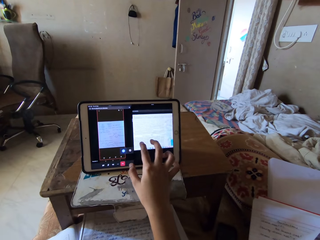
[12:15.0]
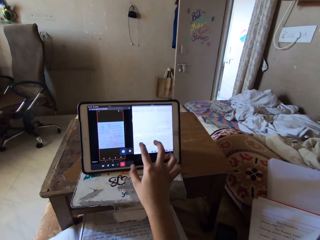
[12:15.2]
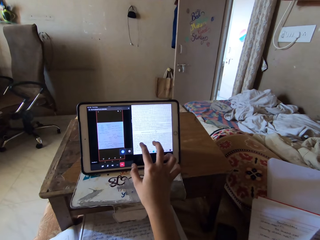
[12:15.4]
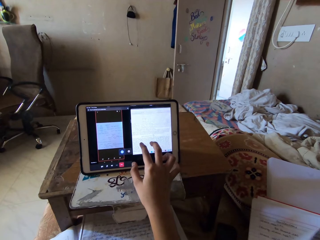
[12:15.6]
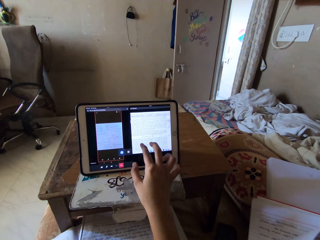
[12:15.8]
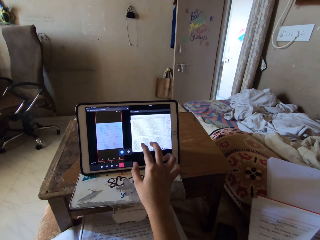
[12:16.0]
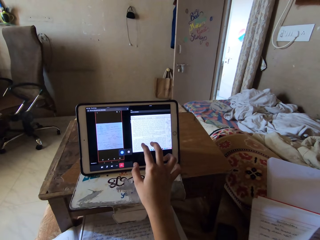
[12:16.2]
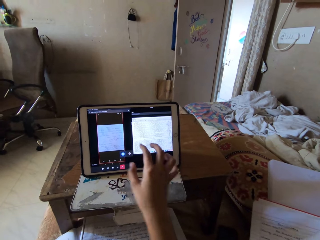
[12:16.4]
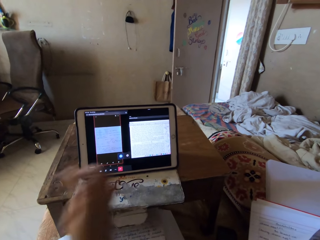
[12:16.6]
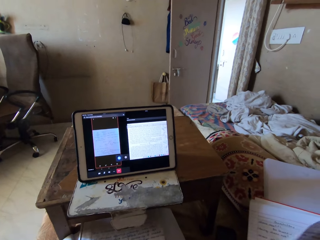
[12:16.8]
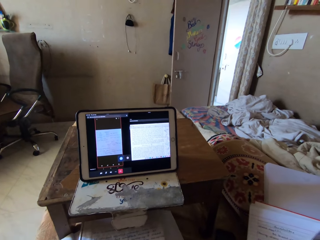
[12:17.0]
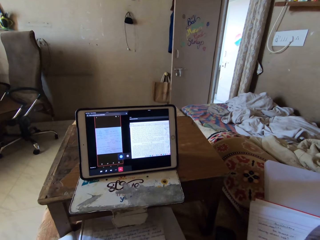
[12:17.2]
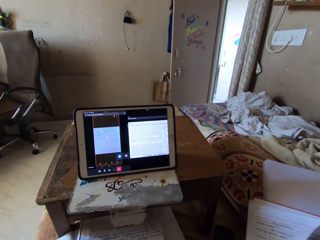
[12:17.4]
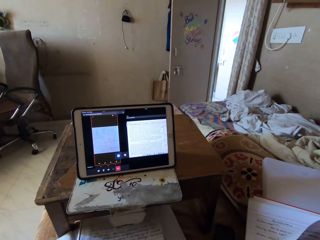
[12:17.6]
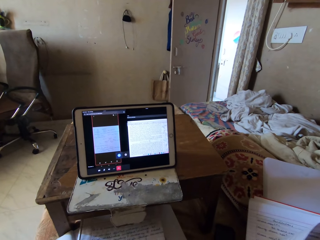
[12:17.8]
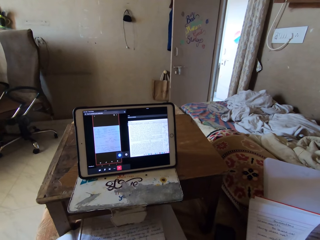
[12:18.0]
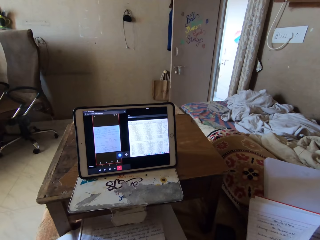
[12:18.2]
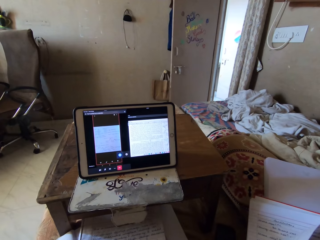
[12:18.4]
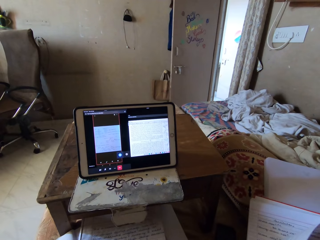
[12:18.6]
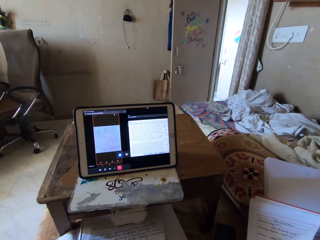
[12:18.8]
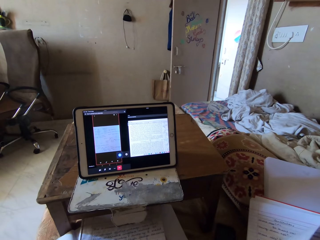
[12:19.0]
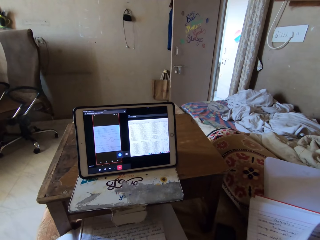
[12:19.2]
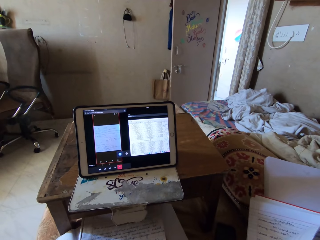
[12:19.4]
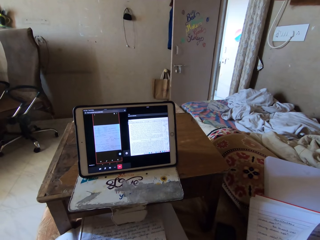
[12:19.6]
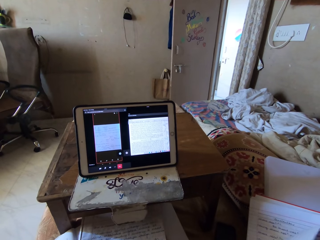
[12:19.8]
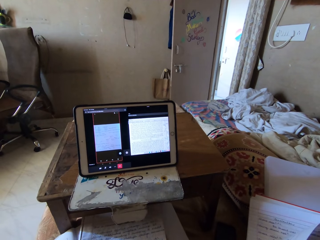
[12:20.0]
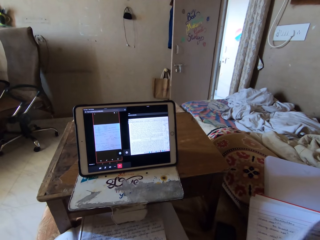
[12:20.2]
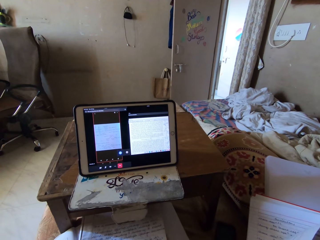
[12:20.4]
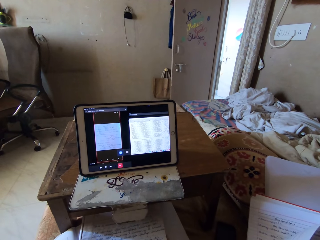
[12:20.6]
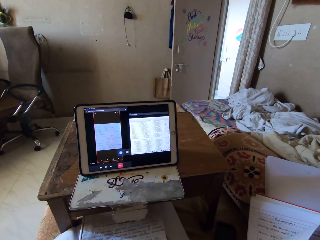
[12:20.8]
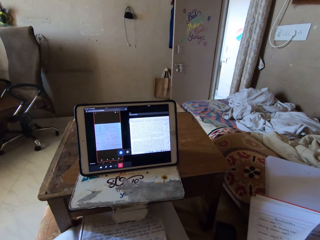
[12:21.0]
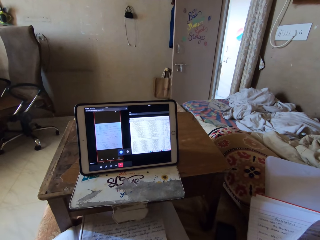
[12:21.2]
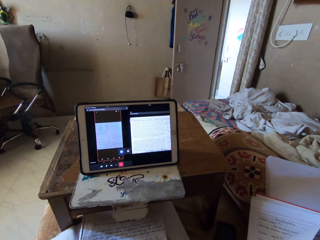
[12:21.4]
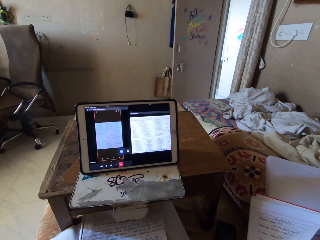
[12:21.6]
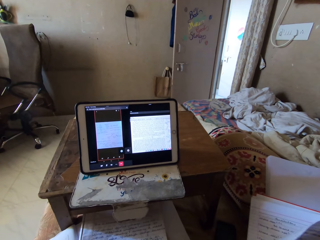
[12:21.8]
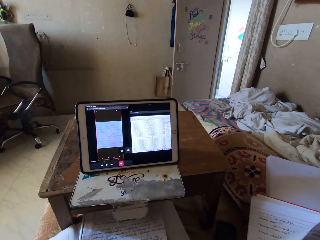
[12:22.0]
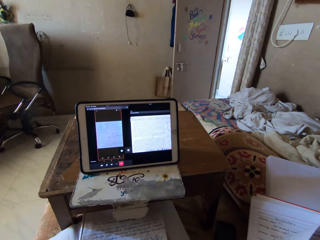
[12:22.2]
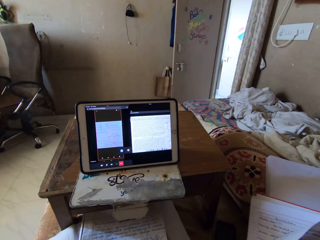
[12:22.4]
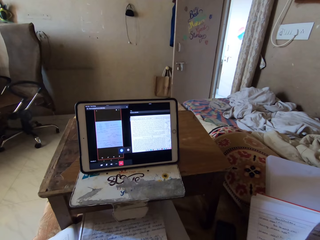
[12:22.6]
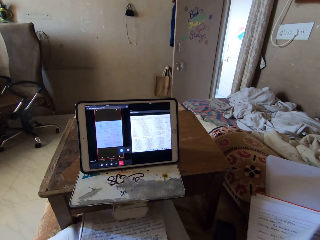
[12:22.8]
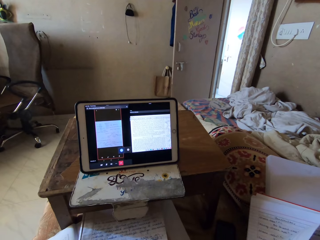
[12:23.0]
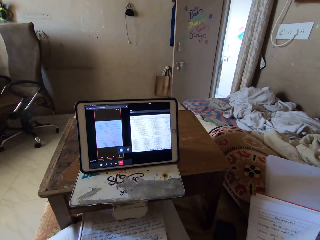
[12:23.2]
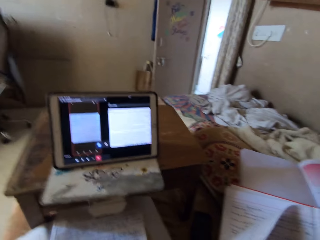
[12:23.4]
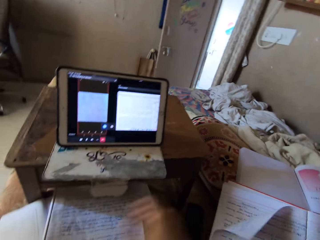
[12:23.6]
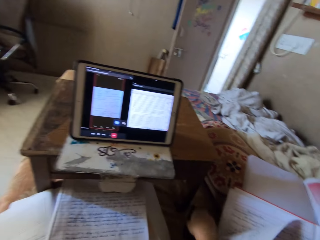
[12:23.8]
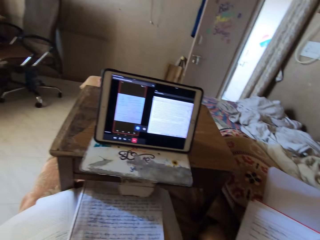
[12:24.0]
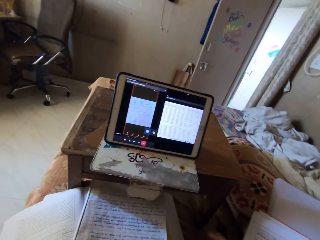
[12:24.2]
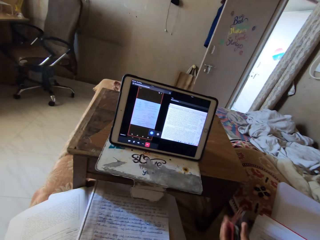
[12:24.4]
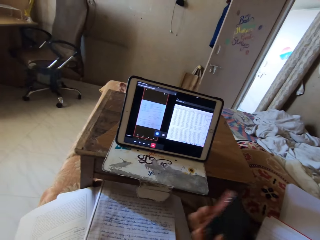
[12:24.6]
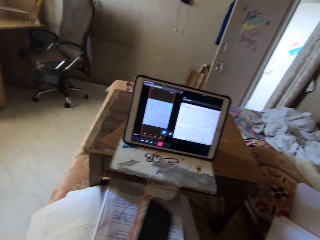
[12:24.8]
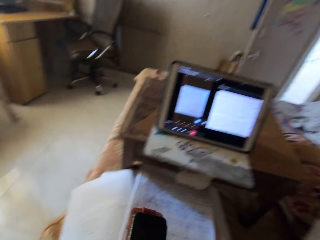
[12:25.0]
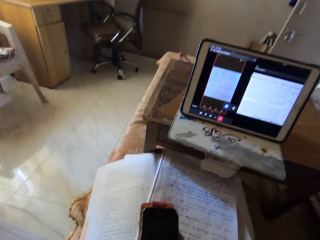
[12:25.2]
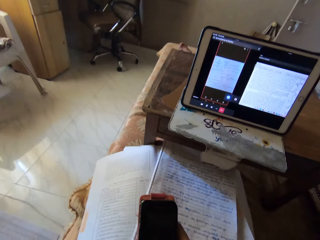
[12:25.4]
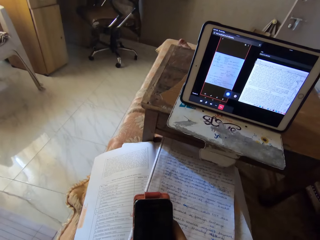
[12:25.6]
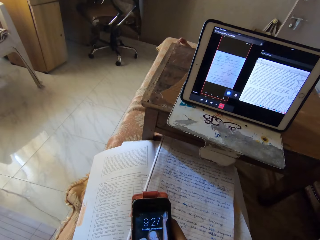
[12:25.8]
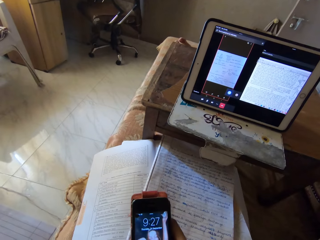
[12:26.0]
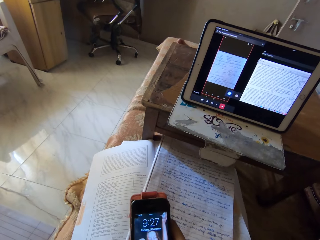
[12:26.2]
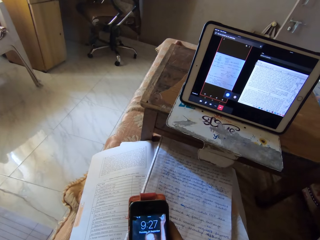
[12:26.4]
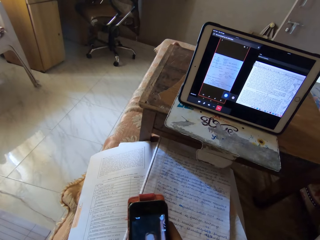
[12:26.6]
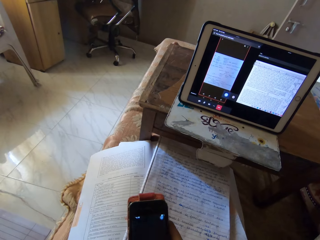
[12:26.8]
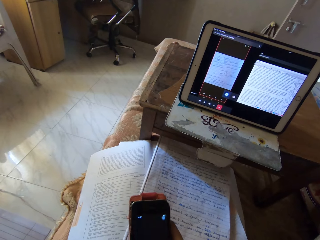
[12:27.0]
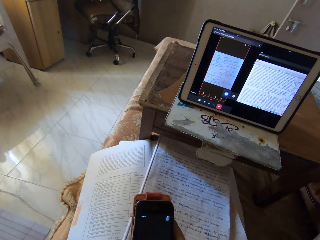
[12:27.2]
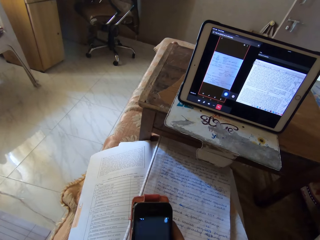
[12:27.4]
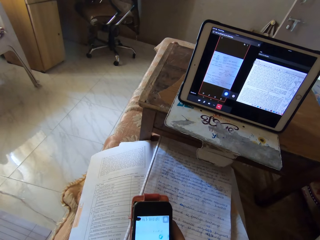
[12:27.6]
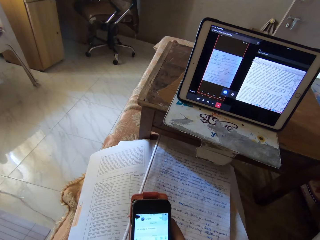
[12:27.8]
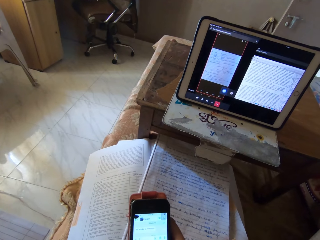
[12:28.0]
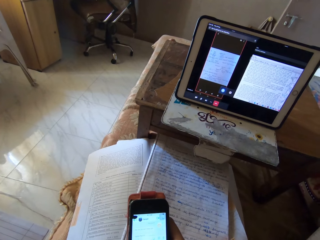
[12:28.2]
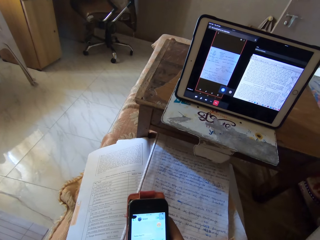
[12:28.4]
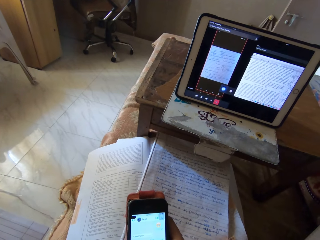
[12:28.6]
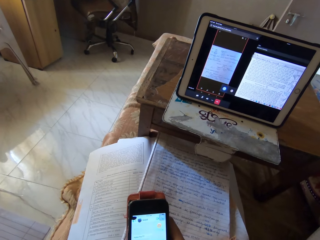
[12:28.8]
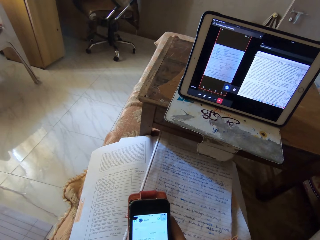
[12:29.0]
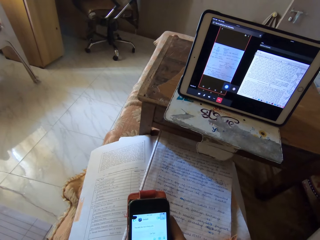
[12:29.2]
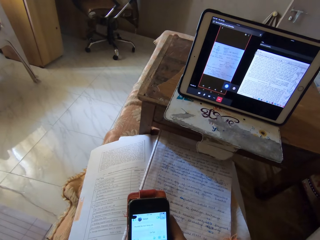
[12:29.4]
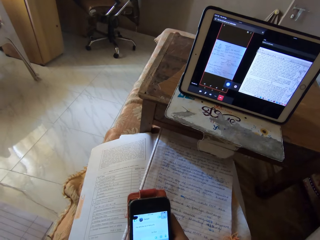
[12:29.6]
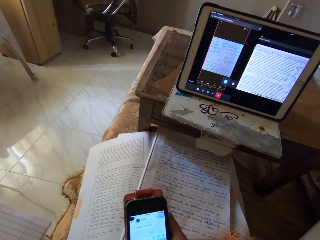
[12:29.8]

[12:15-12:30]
The camera wearer picks up the phone from the floor with her right hand. She scrolls the phone. She presses the phone with her hands.

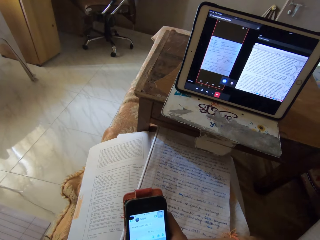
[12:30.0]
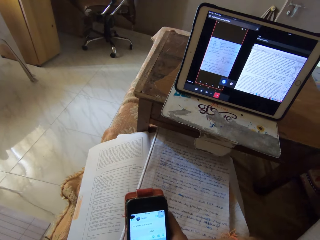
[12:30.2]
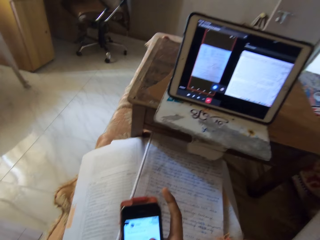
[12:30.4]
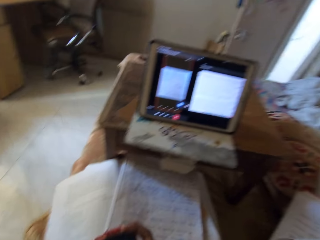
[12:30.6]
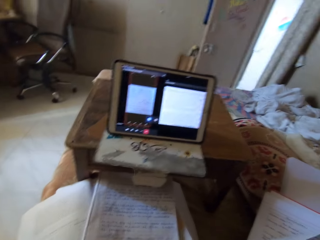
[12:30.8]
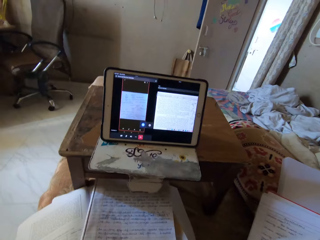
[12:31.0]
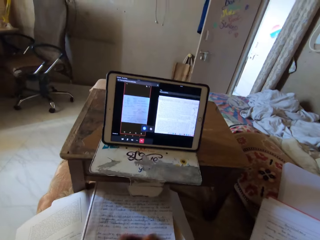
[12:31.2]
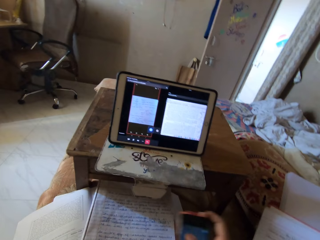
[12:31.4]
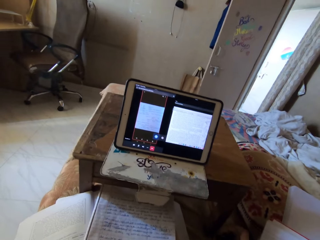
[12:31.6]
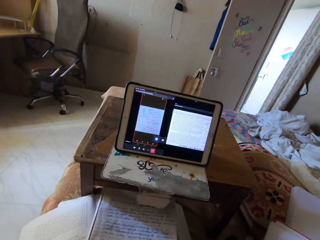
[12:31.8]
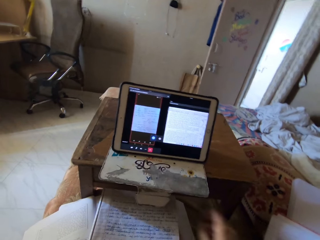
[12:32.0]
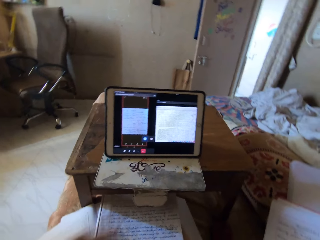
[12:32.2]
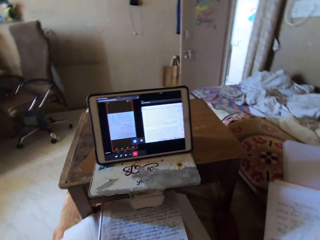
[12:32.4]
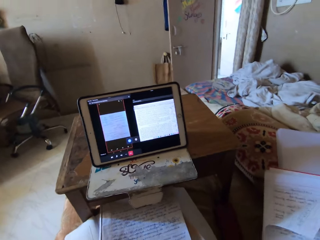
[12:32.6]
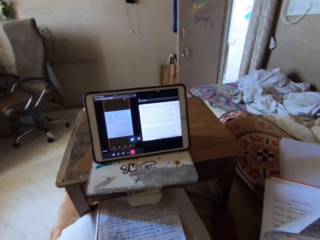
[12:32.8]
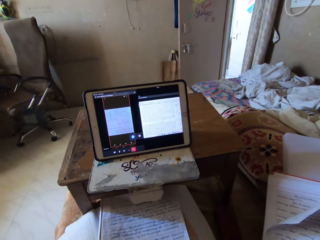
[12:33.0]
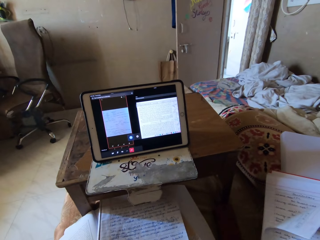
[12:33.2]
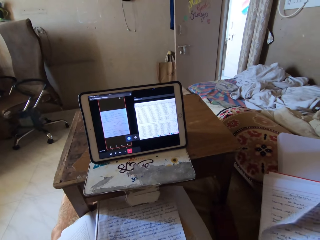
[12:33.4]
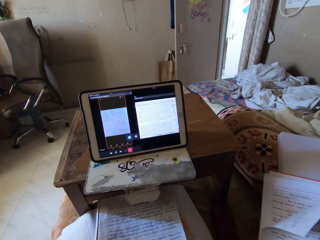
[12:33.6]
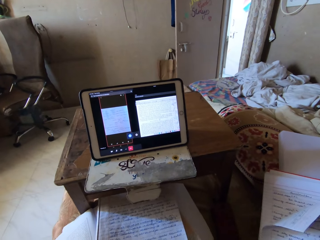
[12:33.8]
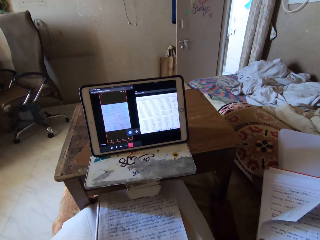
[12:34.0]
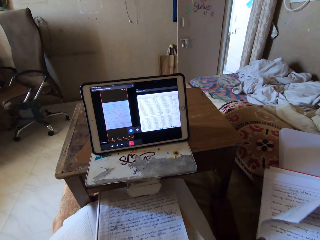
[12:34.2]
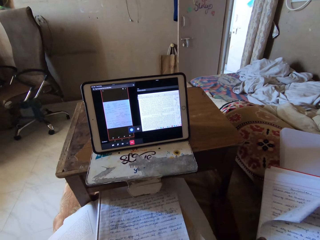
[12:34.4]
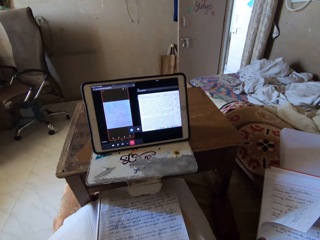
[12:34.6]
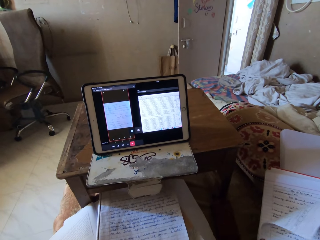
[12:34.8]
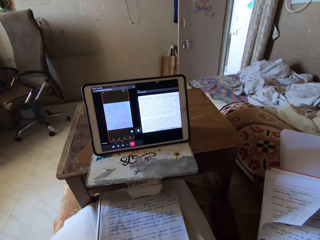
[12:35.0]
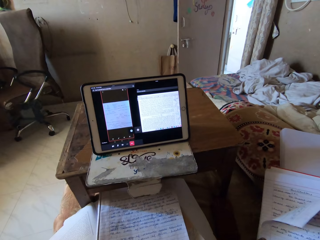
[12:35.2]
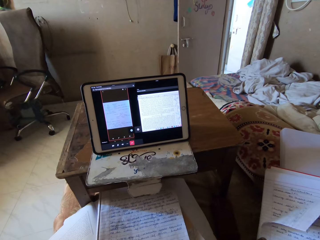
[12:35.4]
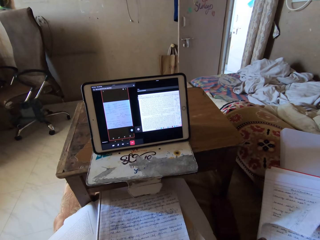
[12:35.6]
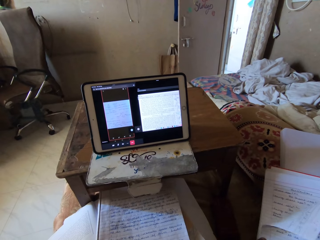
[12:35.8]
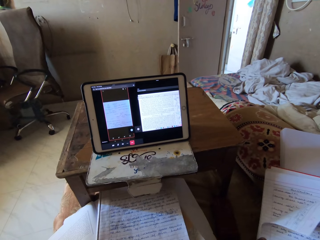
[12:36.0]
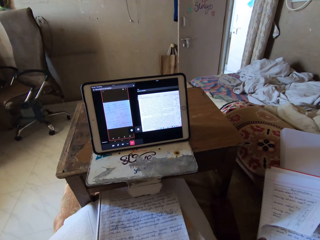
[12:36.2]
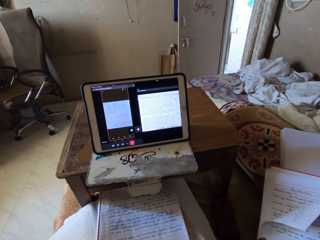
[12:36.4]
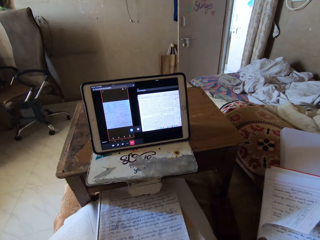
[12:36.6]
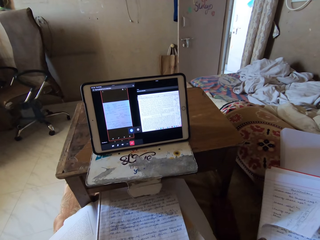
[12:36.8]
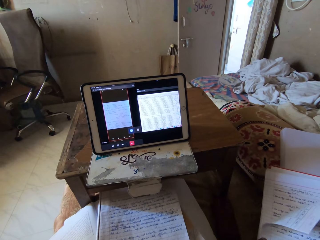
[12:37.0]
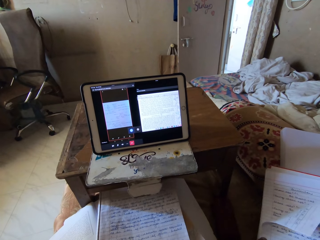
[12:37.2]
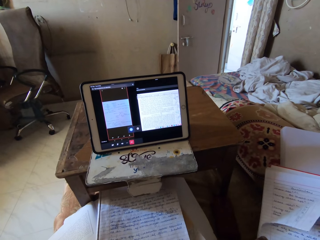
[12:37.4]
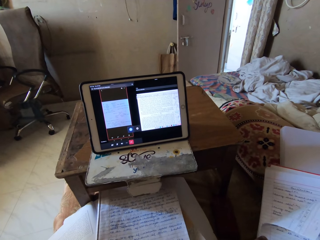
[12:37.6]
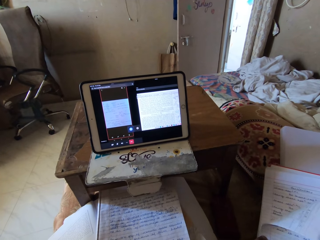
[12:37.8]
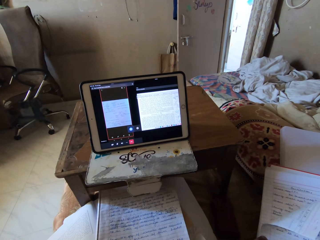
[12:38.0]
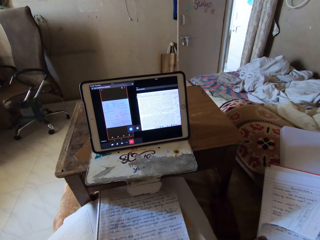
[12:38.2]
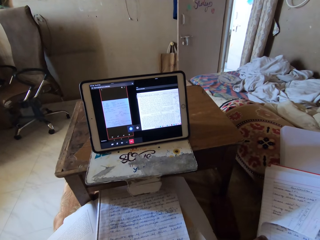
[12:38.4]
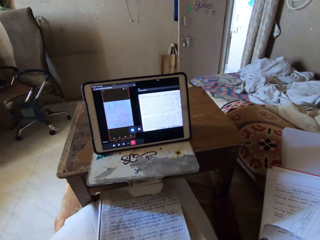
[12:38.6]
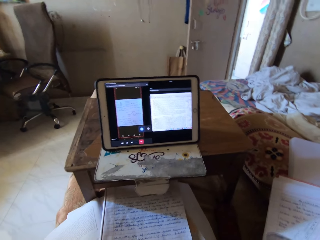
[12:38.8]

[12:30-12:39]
The camera wearer drops the phone on the table. They look at the tablet.
